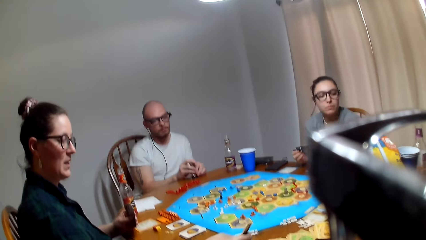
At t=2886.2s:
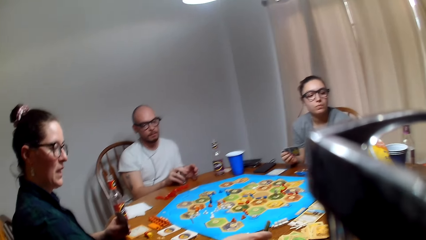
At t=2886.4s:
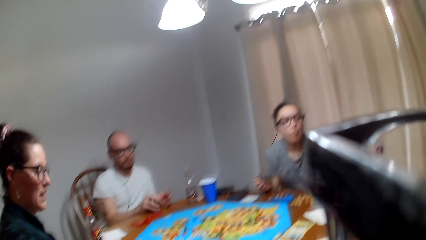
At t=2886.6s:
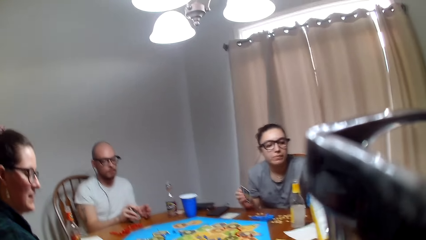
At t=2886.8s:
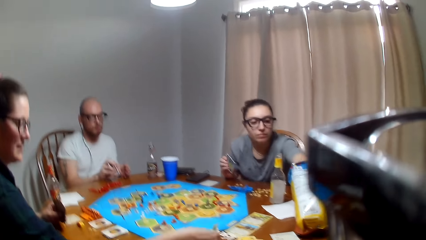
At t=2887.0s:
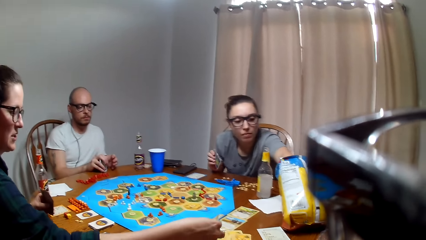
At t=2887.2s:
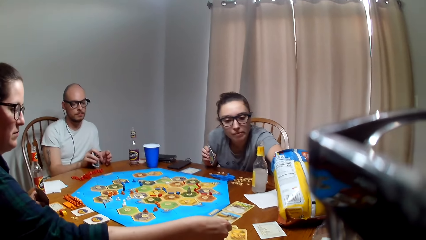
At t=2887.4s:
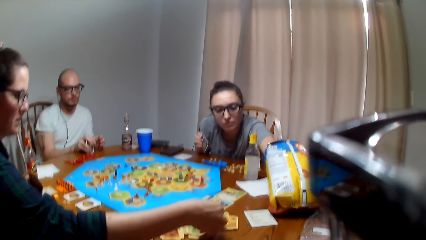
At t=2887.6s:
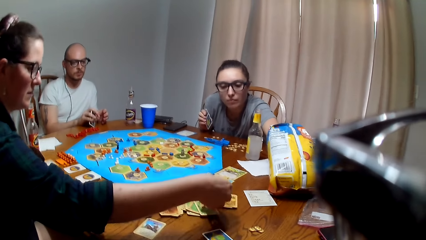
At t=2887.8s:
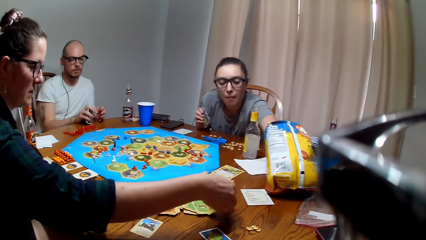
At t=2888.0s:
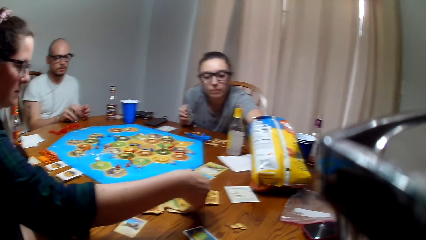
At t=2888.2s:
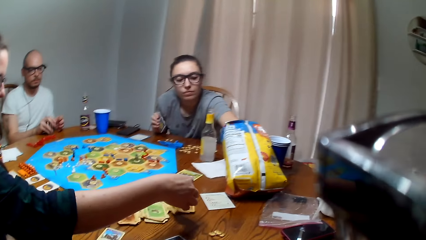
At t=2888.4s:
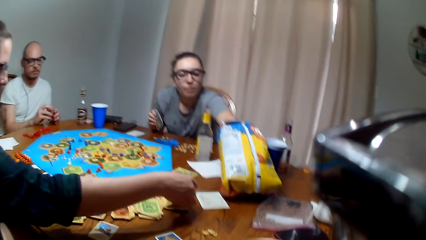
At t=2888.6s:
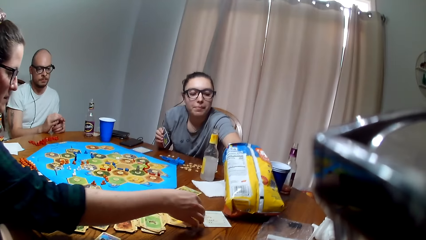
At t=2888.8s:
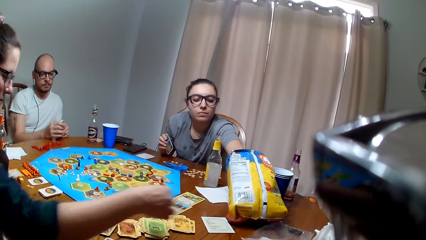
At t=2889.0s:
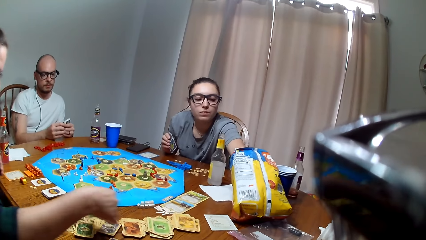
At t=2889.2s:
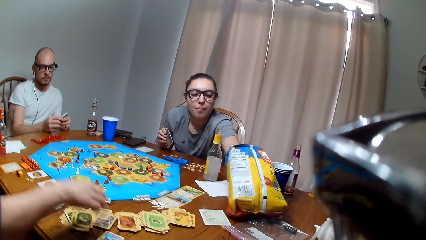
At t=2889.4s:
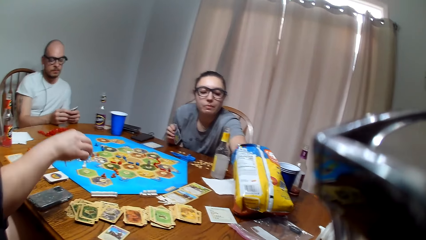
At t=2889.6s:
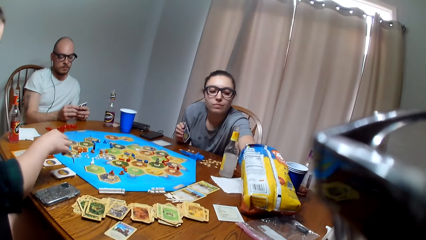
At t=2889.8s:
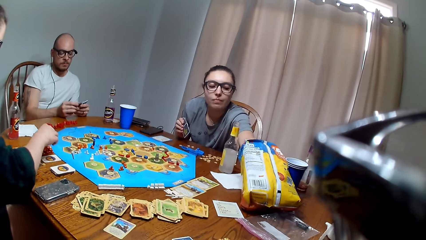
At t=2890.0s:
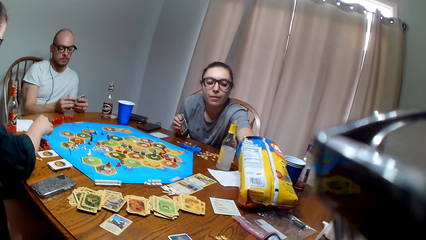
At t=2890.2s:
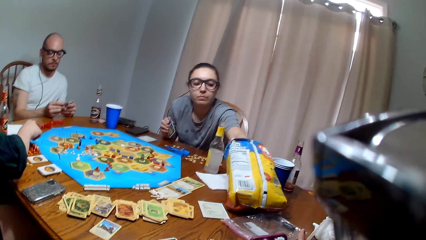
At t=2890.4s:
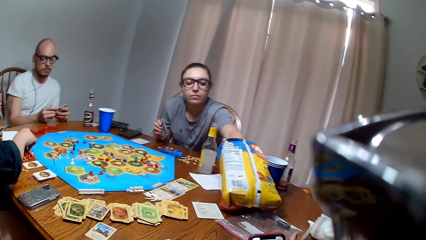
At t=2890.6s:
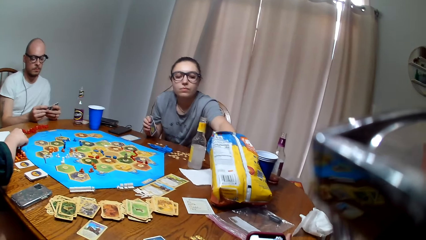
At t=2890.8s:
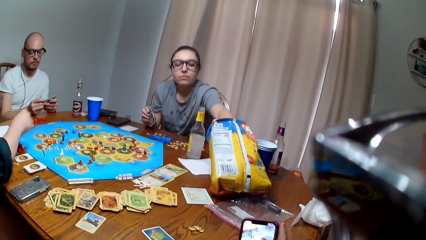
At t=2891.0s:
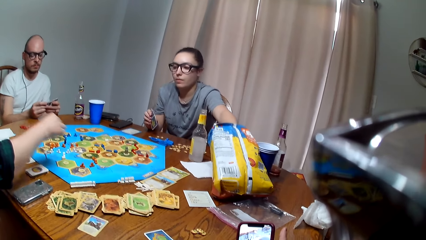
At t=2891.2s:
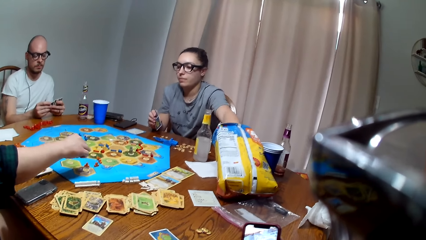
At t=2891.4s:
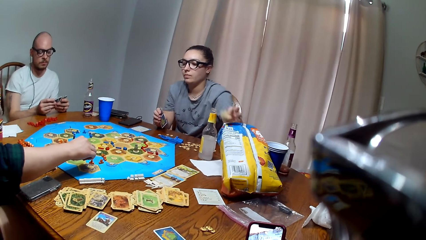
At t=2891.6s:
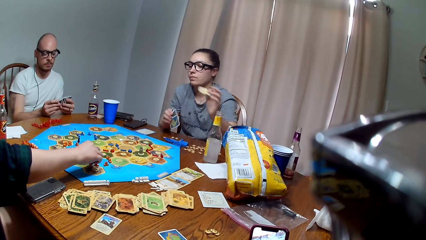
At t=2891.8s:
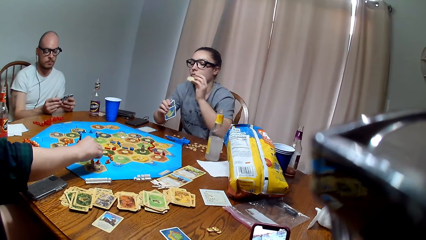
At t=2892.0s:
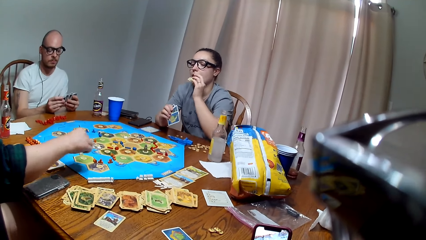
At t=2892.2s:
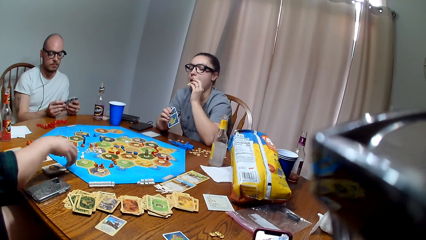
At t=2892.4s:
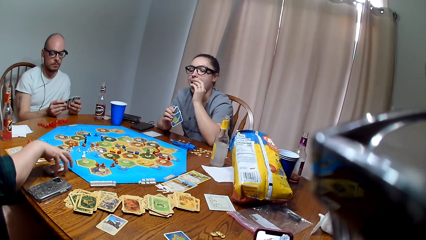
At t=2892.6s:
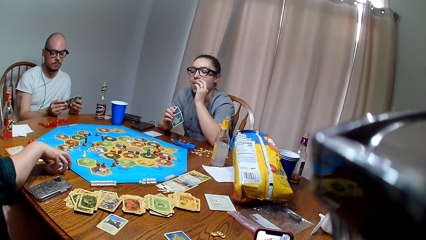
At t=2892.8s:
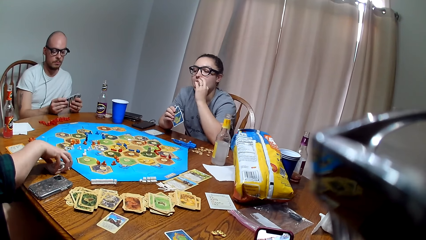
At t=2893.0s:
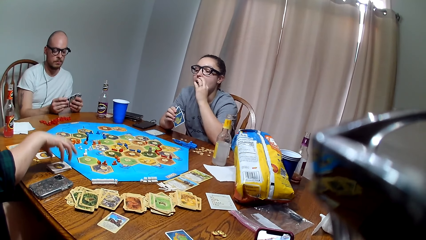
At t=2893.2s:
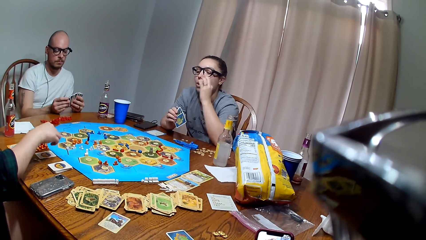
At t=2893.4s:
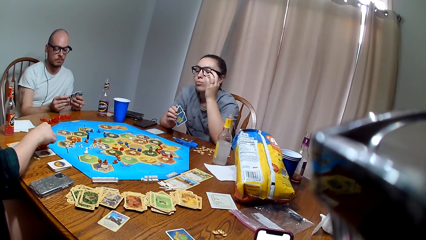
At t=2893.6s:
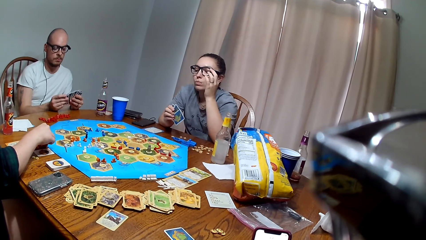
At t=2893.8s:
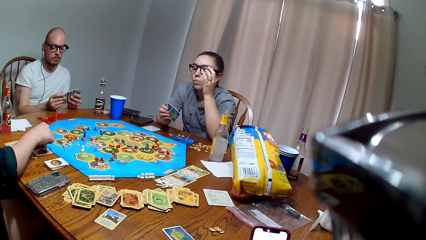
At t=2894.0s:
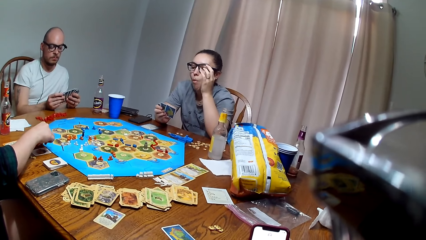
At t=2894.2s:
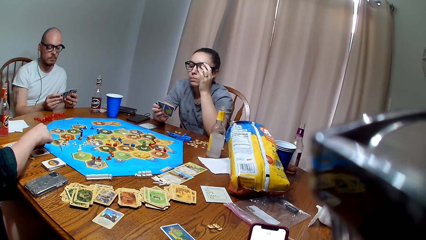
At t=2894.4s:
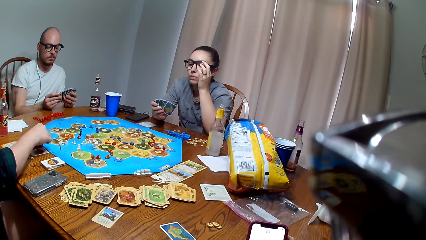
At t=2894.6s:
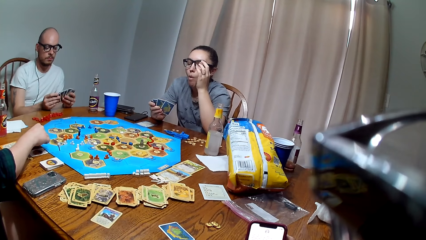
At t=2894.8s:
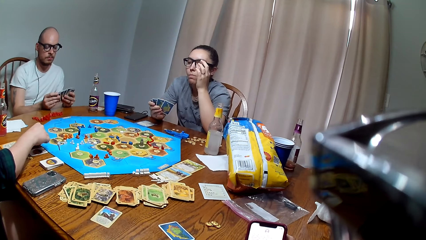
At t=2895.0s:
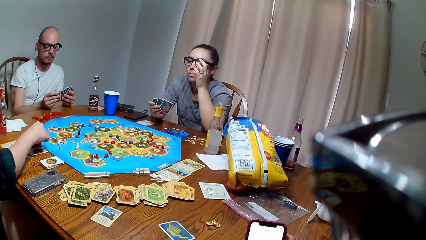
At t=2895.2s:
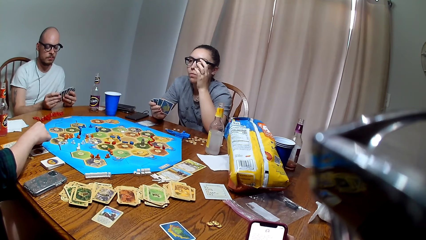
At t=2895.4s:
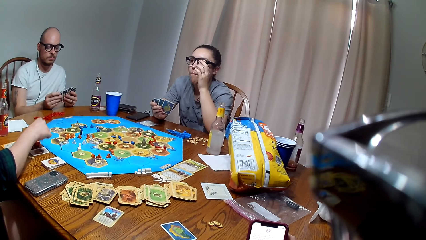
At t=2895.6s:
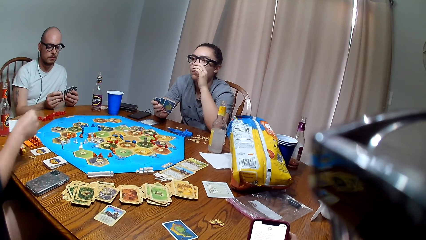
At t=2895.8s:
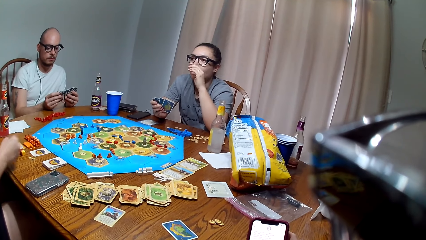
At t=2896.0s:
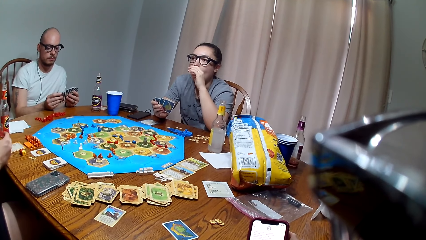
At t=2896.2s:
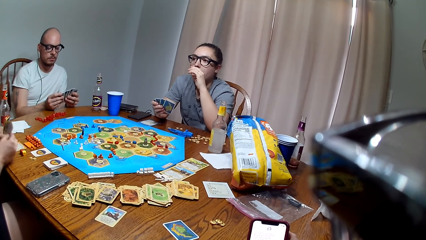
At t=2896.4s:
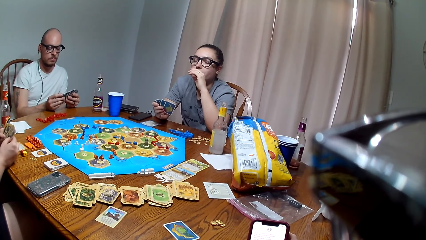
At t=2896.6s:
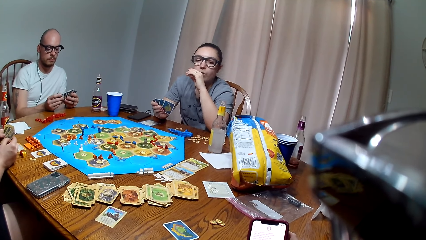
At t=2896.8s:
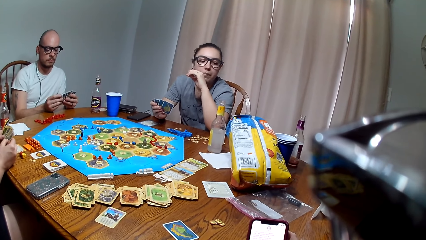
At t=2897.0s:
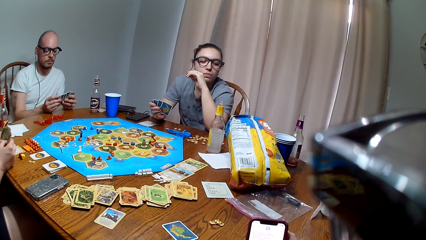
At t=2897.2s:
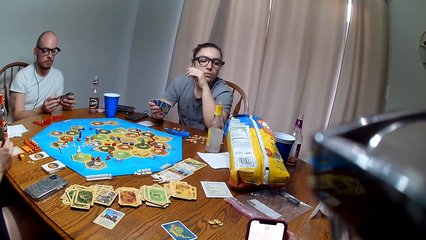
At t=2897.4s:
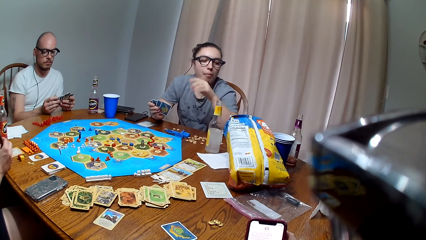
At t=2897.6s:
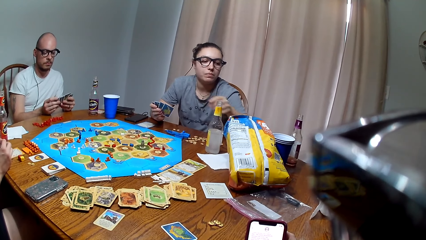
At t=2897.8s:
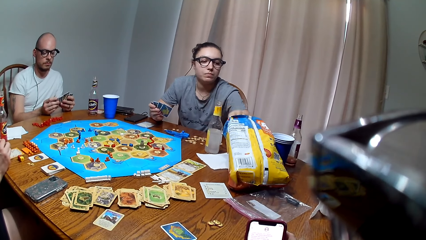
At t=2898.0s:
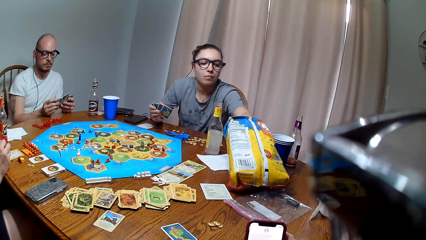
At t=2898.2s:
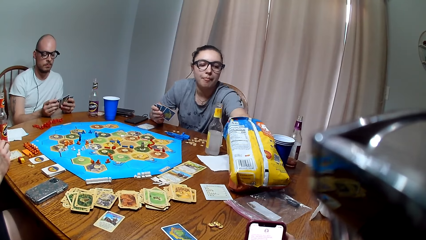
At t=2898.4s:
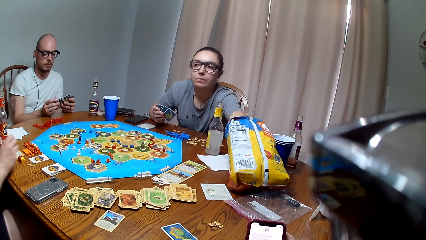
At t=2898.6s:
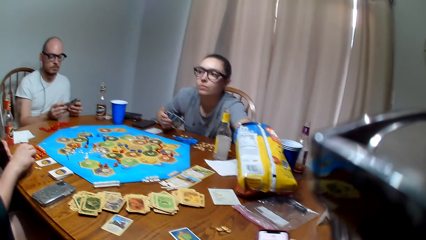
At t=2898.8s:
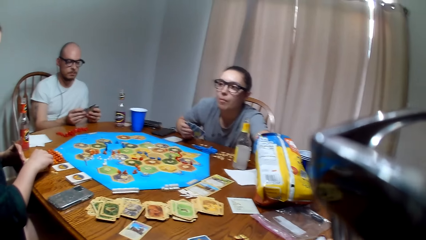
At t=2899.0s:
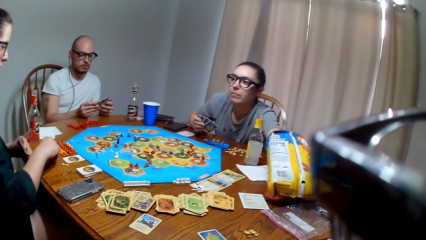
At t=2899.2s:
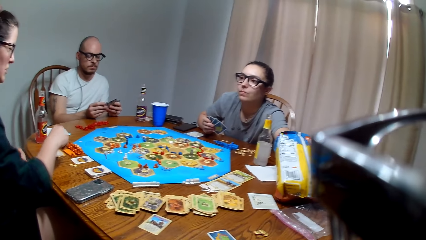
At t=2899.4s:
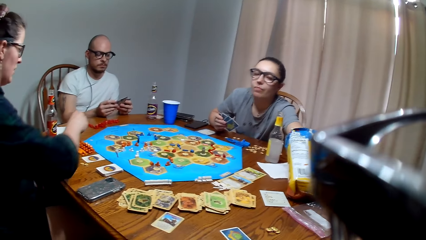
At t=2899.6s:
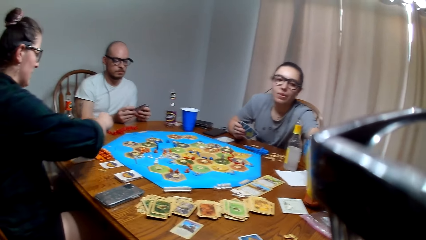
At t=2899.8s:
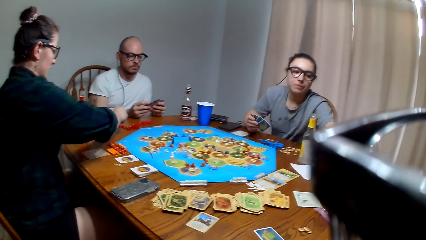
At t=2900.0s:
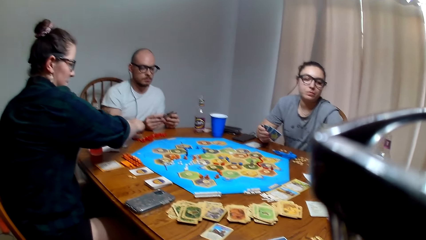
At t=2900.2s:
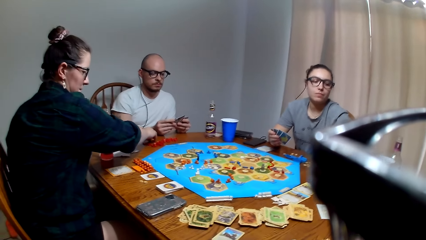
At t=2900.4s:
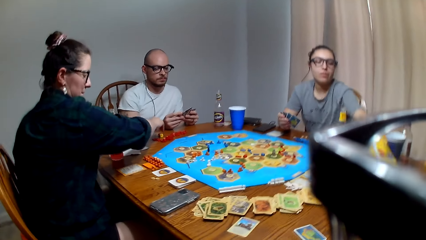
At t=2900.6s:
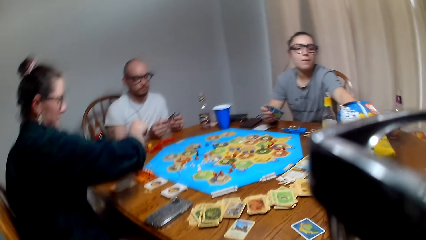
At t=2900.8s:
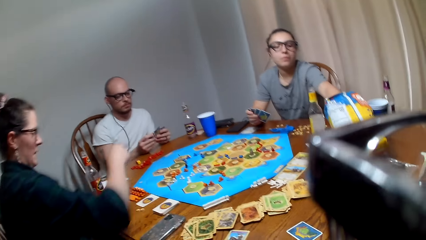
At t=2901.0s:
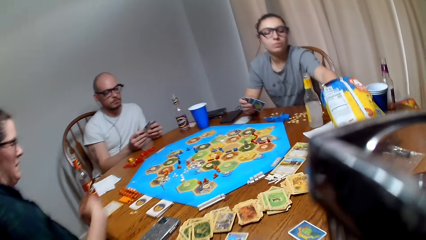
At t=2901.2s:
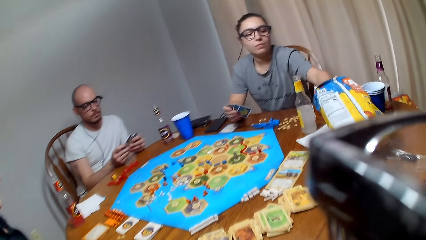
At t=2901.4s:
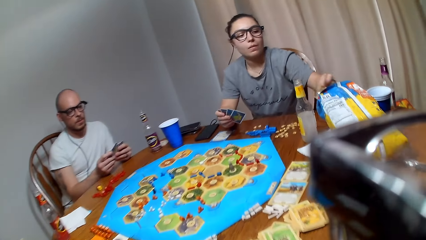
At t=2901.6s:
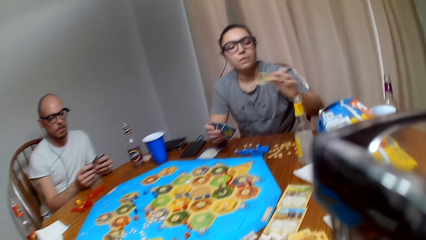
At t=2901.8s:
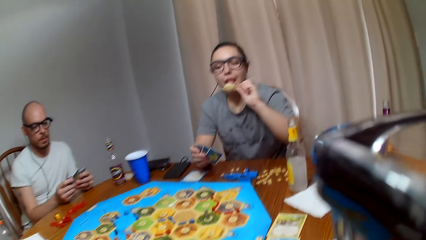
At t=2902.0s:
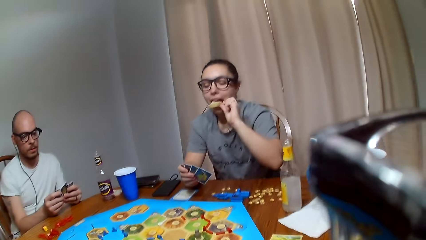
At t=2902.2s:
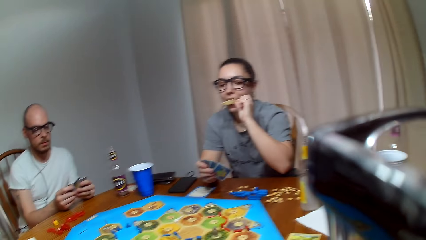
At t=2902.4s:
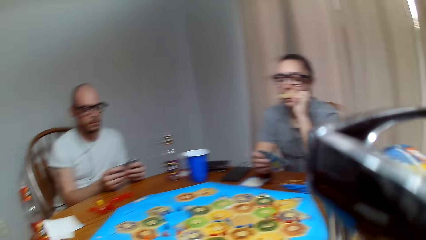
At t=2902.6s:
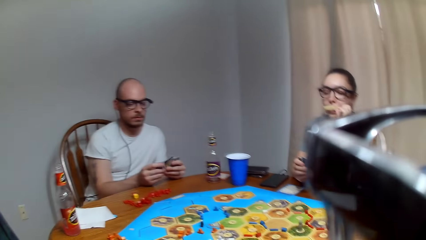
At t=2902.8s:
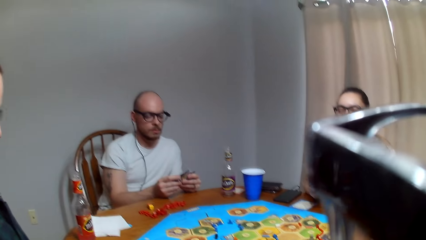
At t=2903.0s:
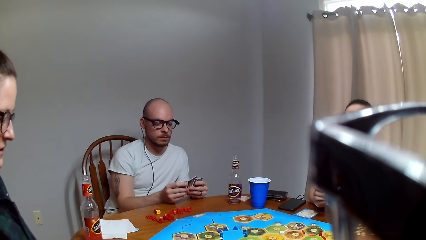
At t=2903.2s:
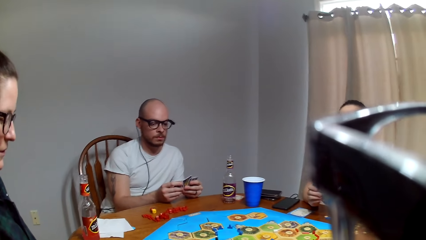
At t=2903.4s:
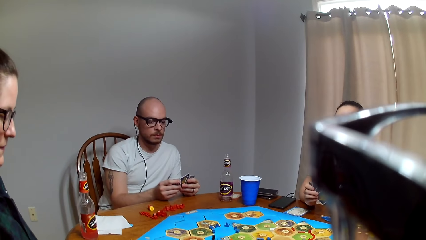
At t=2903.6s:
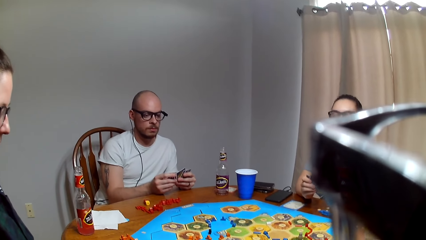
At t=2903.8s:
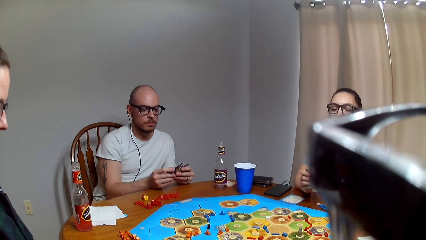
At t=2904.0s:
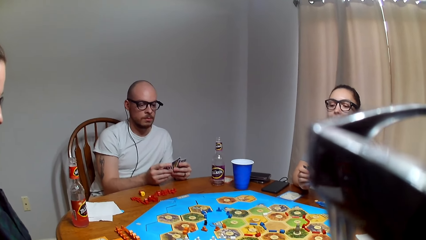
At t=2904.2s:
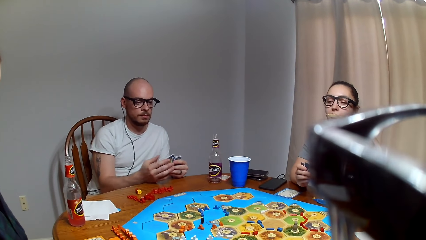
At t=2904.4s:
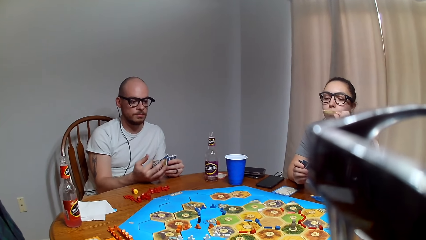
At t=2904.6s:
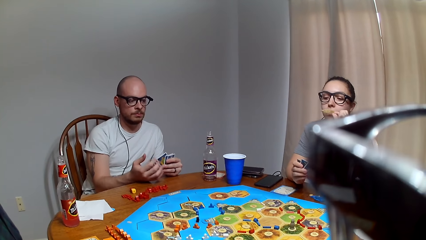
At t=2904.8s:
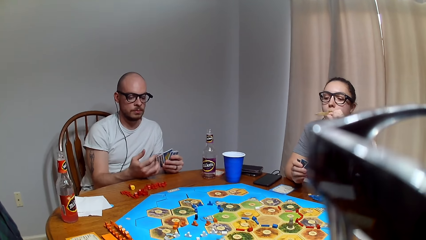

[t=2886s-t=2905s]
A lady arranges cards on the table. The lady picks the city from the table. The lady places the city on the catan settler board. The lady pushes the cards aside. The lady picks dice from the table. A person eats the snacks. The first lady places the dice on the table. Another lady picks a snack from the paper bag and eats the snack.
